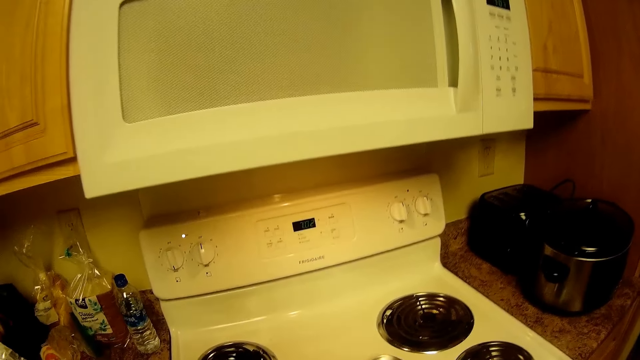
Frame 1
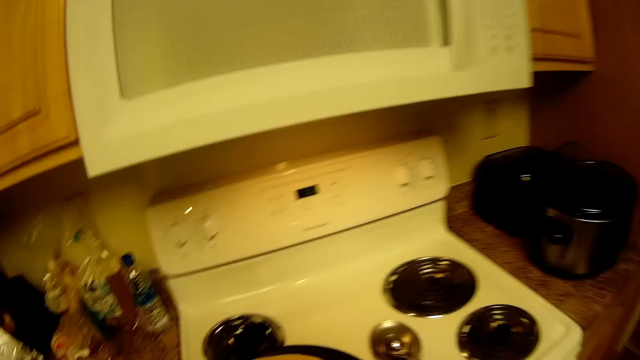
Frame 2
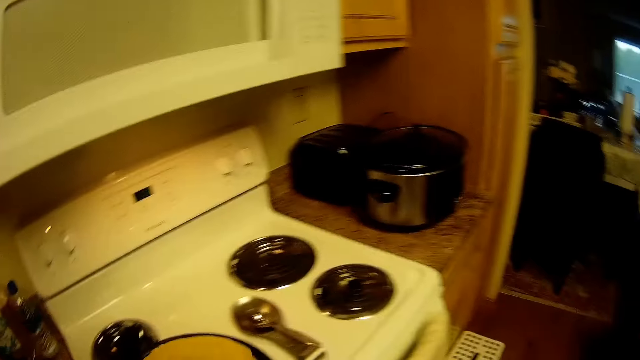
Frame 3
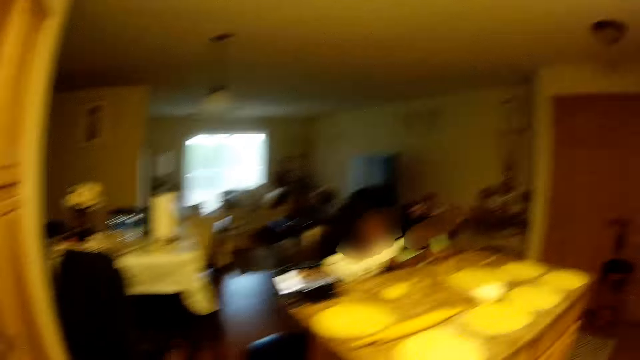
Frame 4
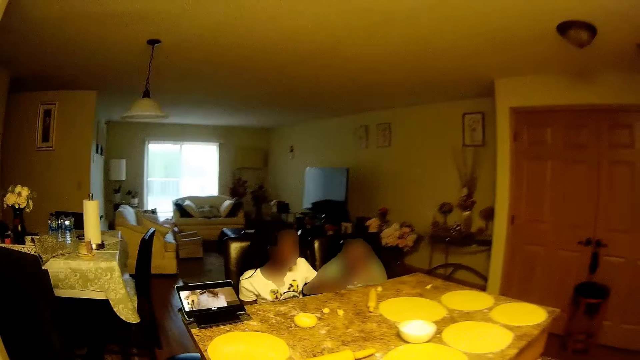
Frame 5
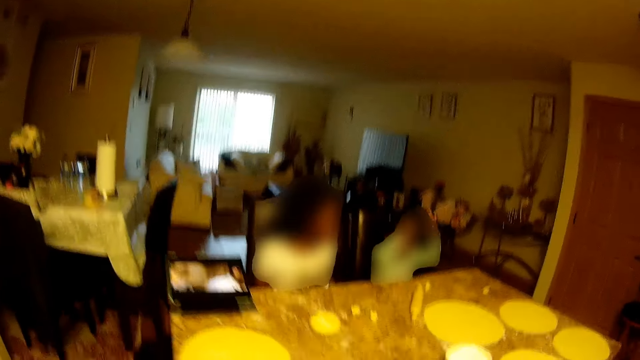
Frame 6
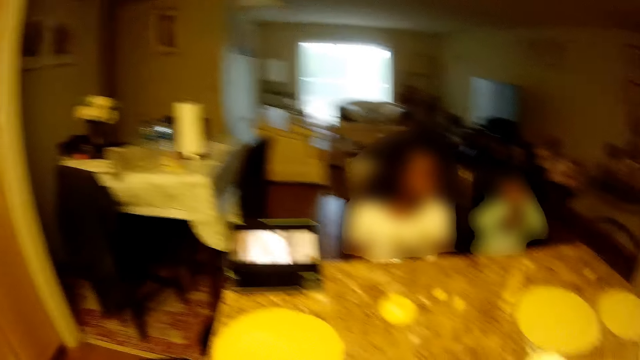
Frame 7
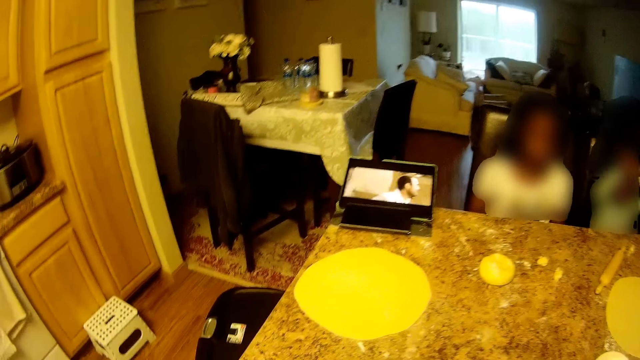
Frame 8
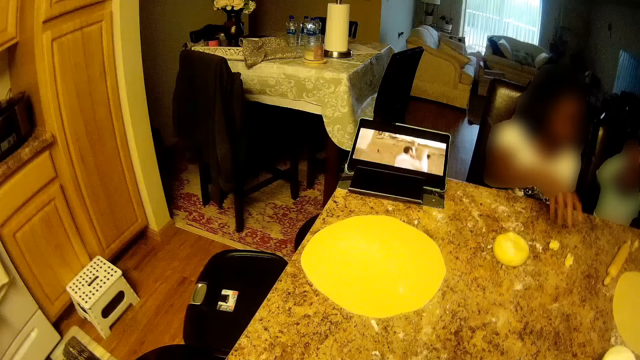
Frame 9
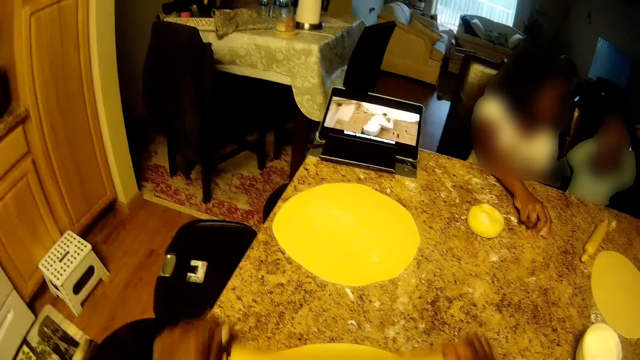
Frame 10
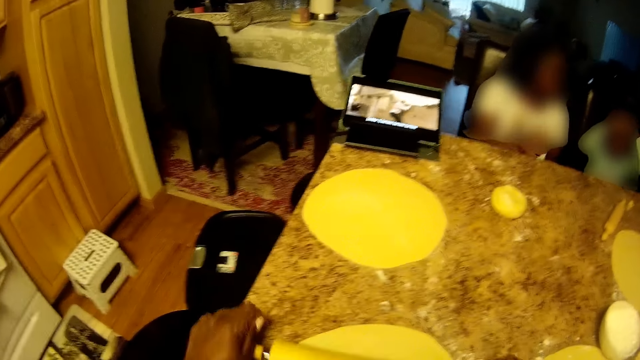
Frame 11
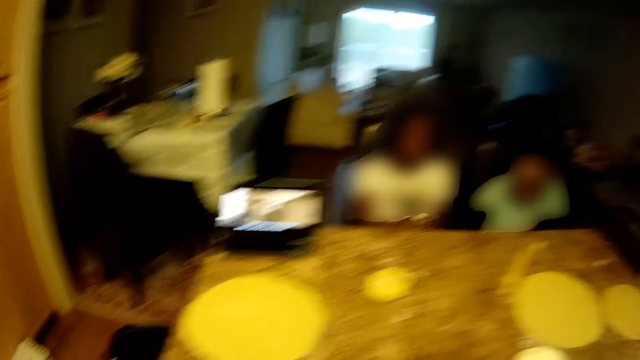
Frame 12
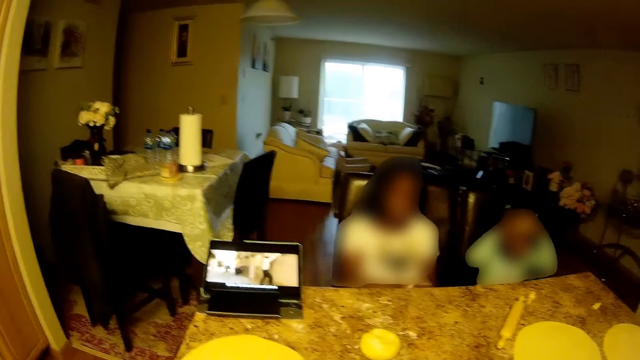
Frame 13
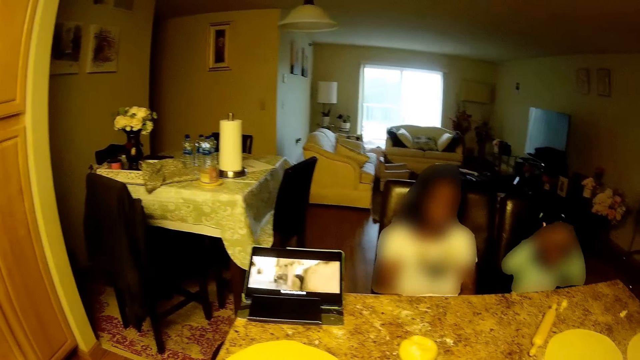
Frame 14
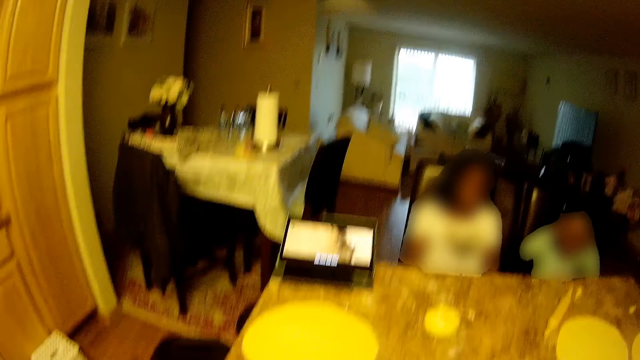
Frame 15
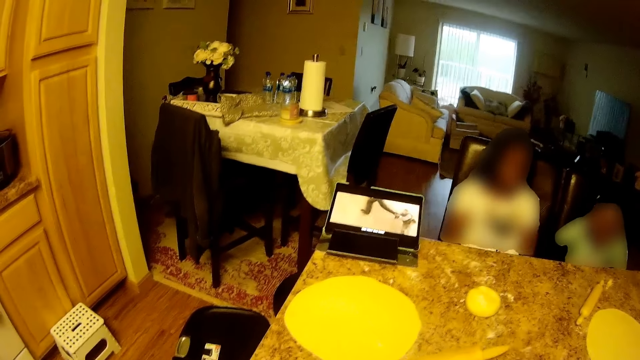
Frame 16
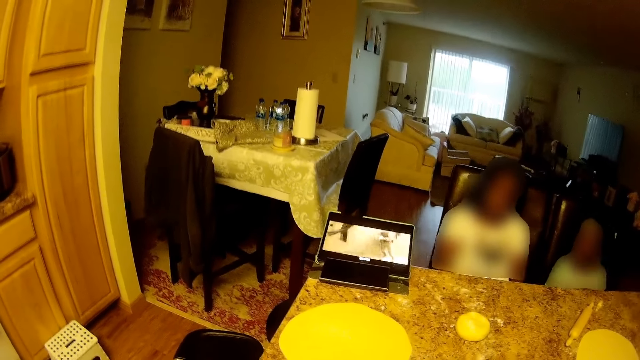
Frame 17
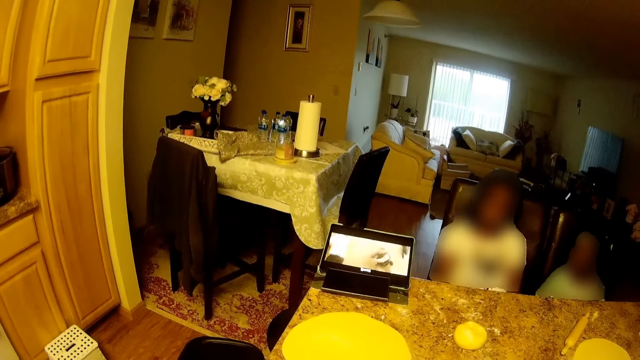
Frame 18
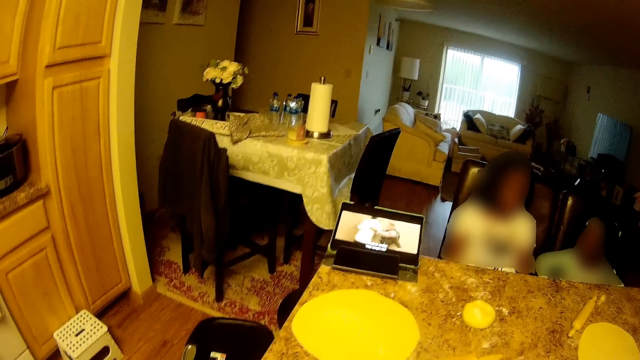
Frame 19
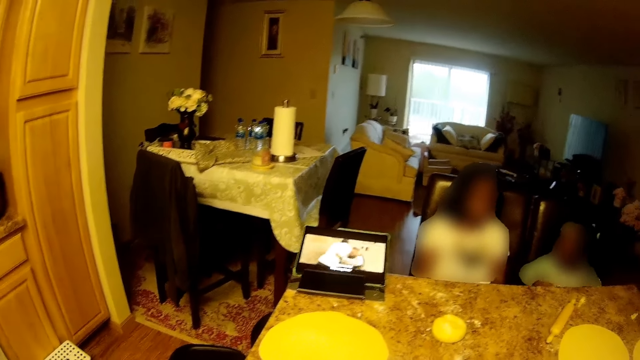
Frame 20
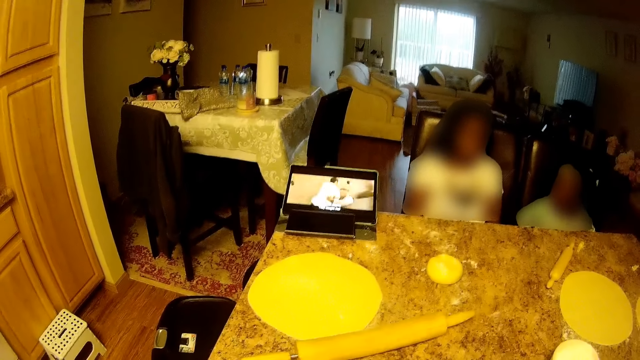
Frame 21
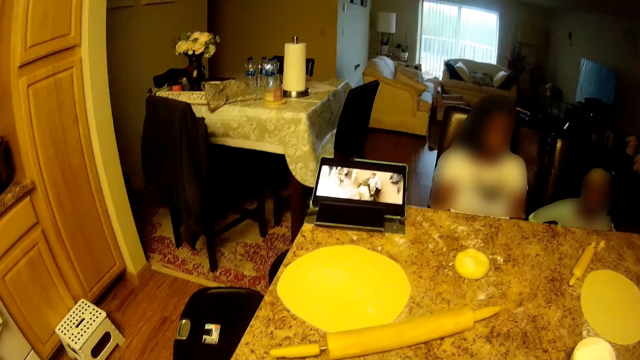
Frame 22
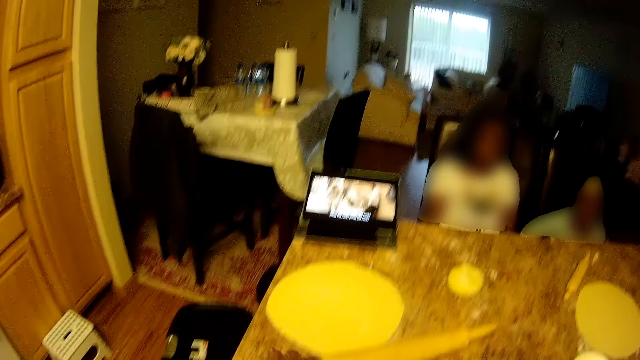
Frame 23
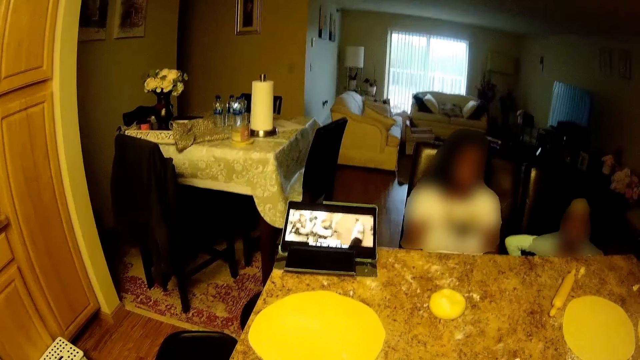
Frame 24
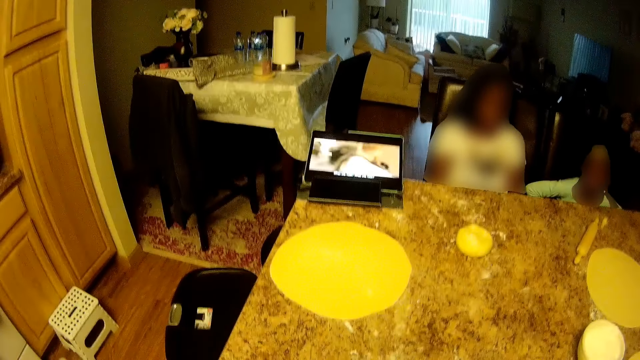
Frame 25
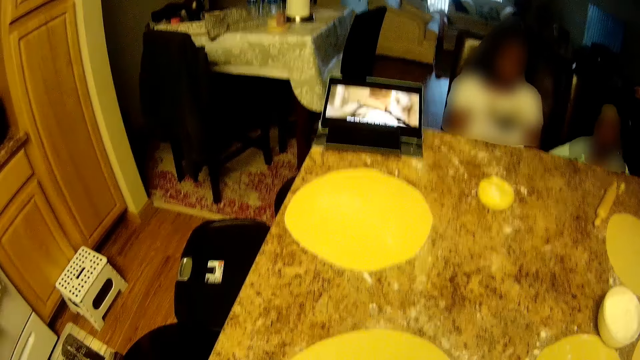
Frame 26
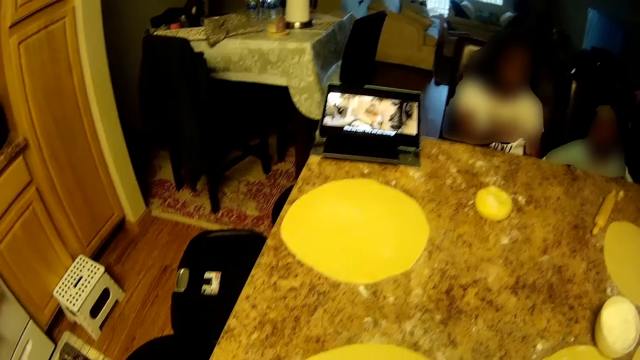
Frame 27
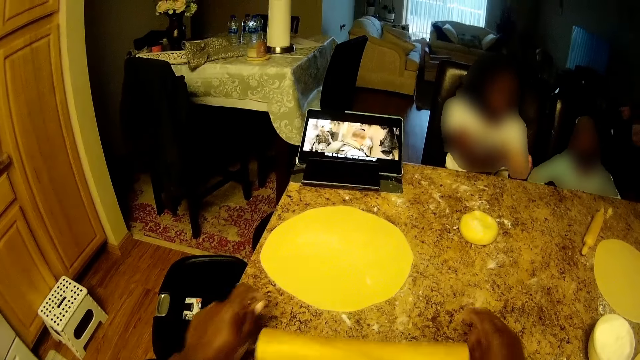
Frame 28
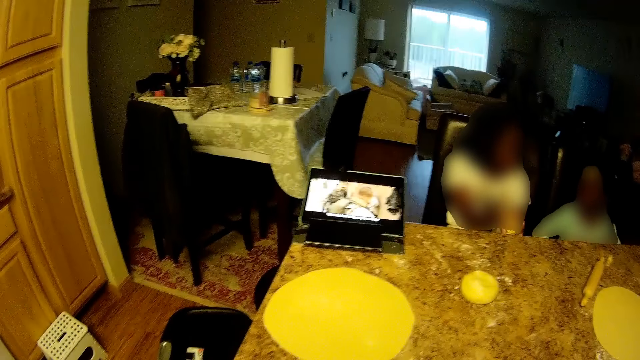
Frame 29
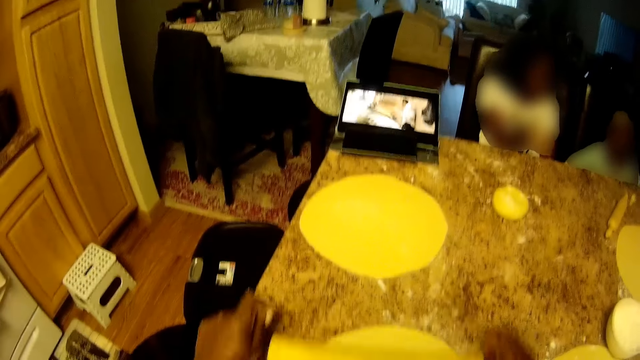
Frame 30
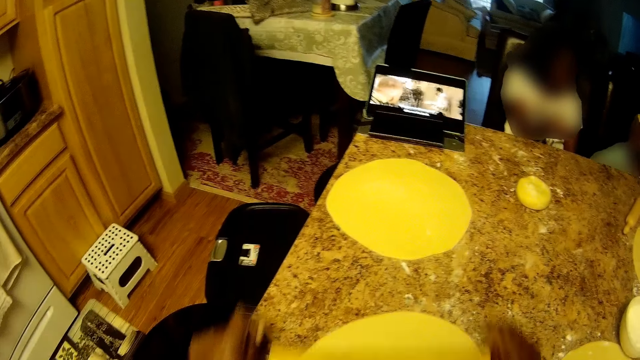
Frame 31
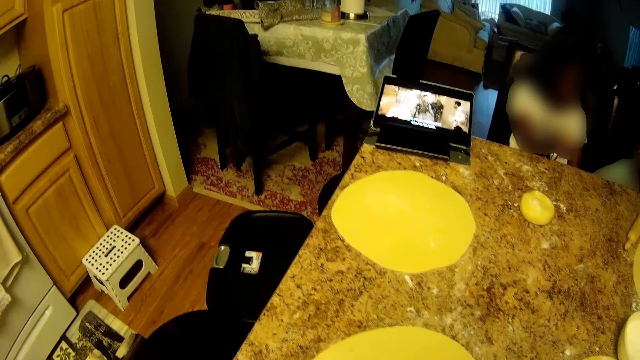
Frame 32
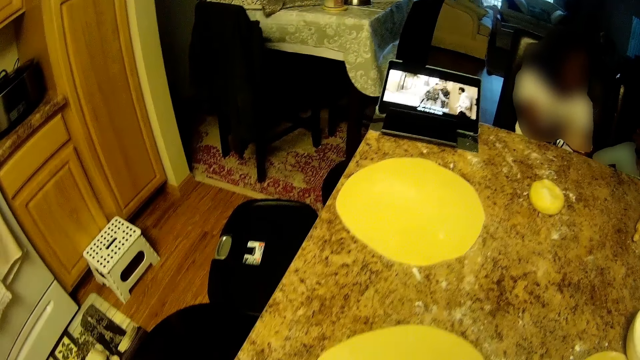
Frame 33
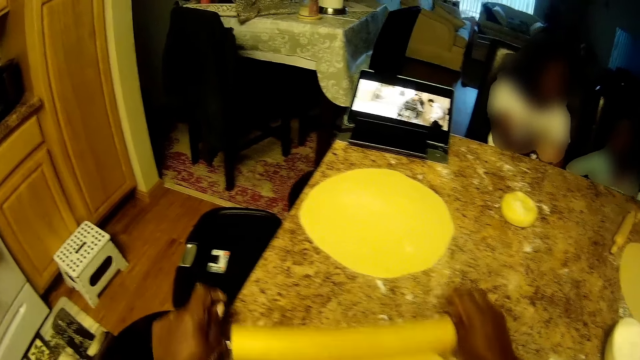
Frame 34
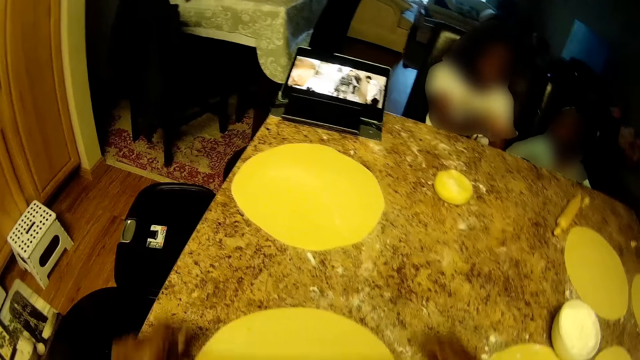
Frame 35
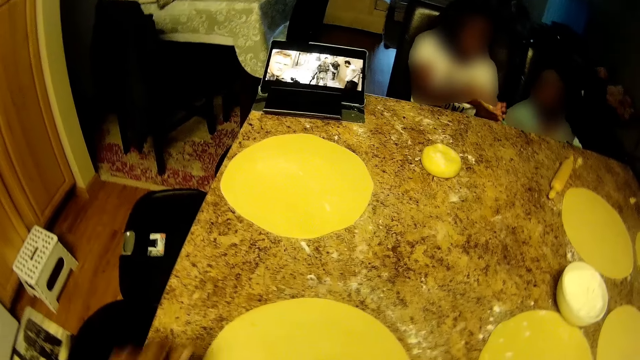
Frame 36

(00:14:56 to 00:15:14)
The camera wearer walks back to the table from the cooker. She flattens a flour dough on the table with the rolling pin in her hands. She picks up the rolling pin from the table with her left hand. She flattens the flour dough on the table with the rolling pin in her hands.

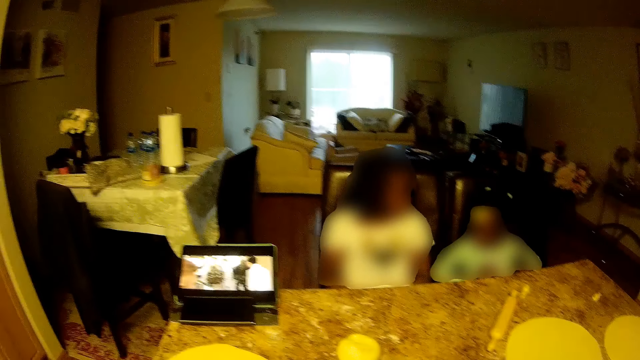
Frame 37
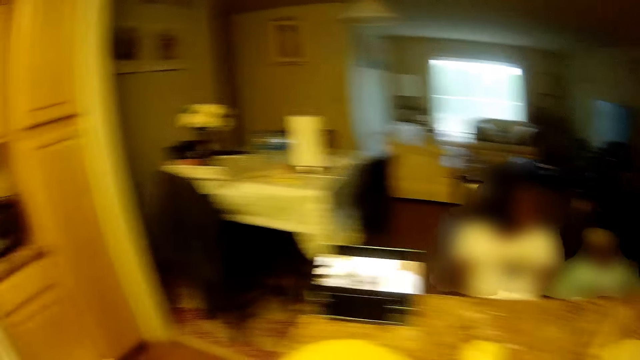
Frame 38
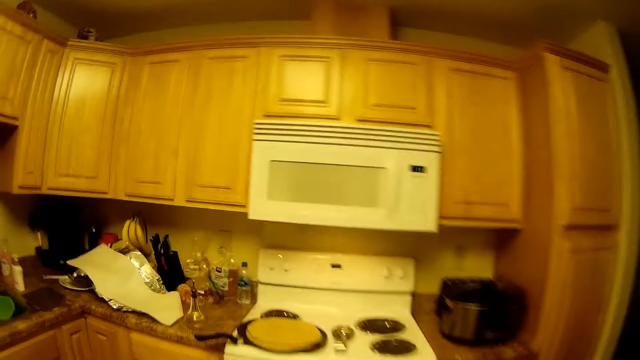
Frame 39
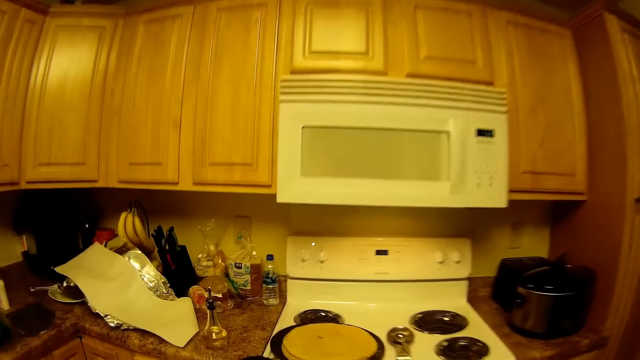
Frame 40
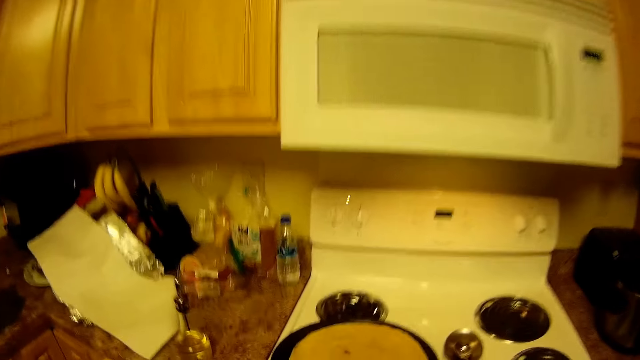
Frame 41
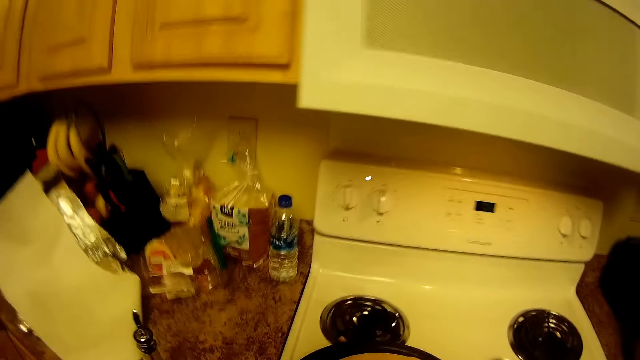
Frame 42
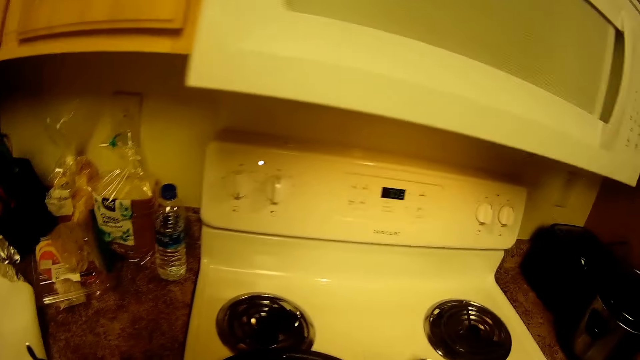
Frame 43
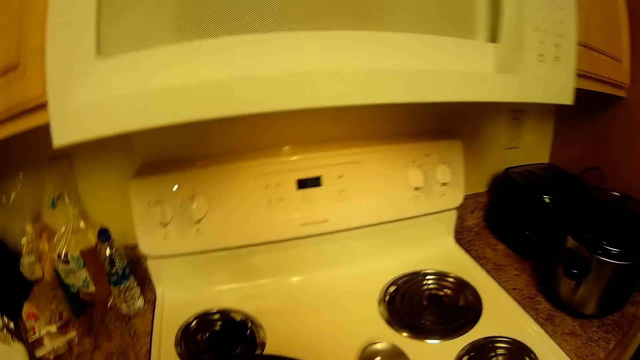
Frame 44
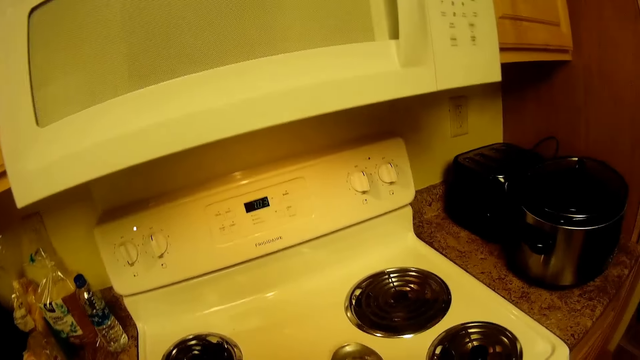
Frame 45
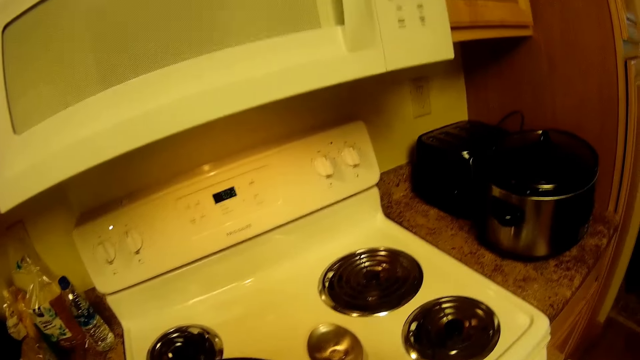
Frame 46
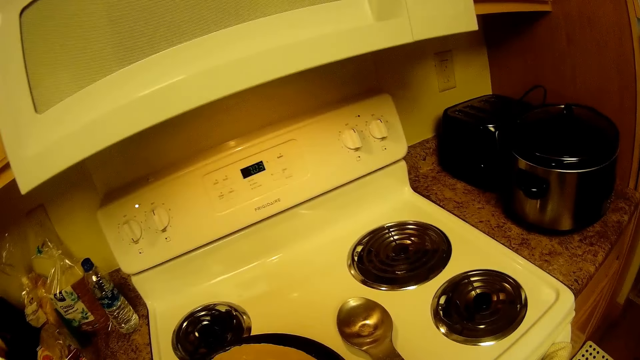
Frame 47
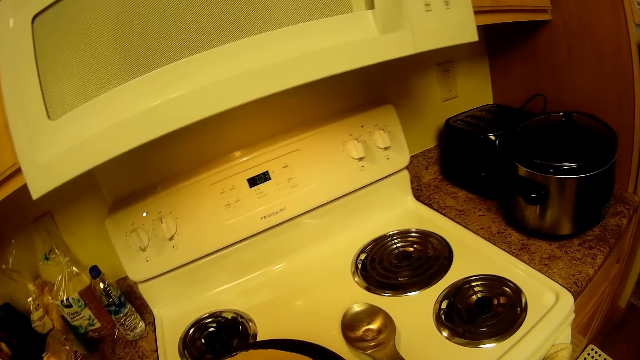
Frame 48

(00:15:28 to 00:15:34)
The camera wearer fries rolled dough.
